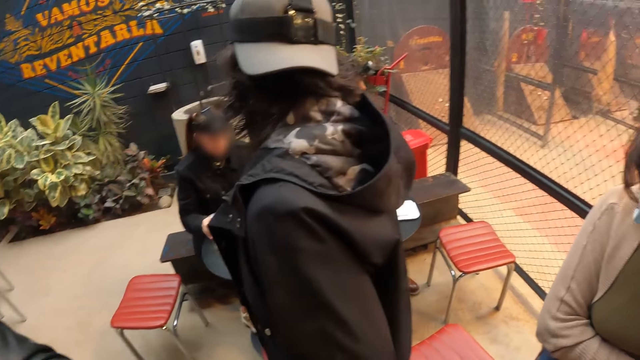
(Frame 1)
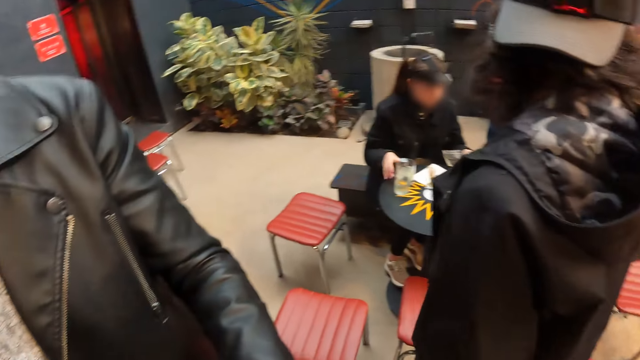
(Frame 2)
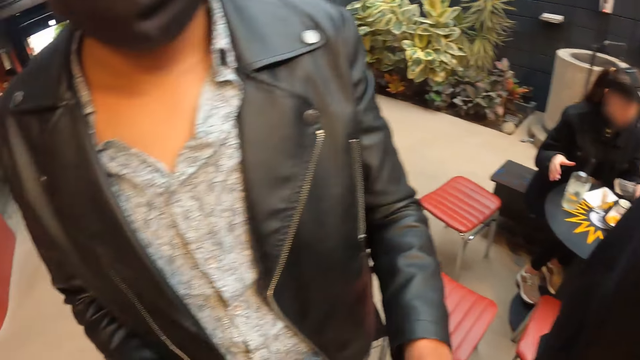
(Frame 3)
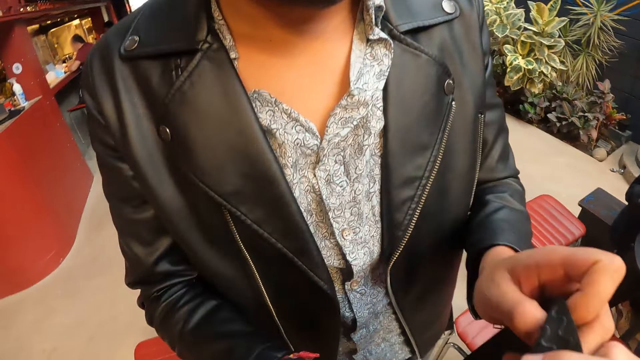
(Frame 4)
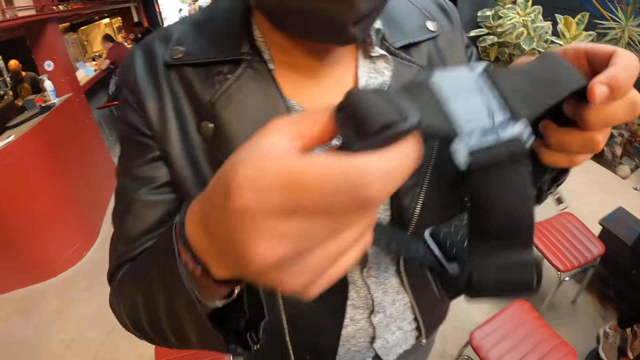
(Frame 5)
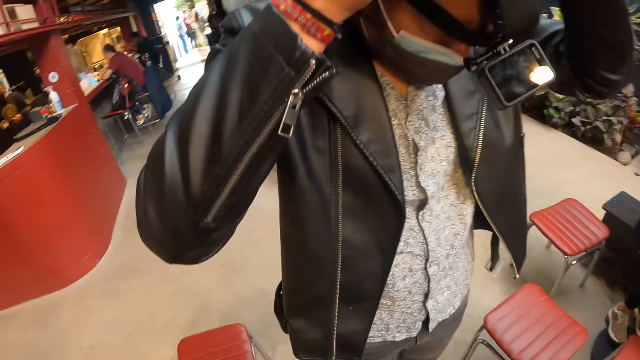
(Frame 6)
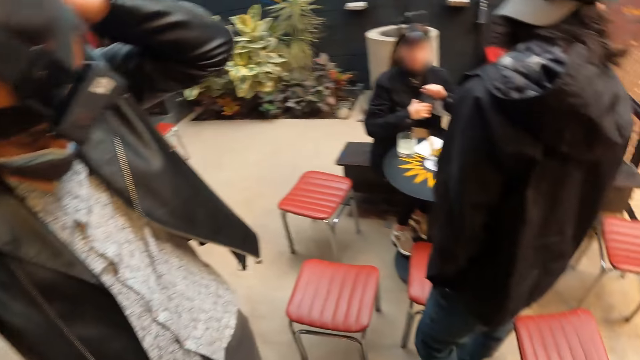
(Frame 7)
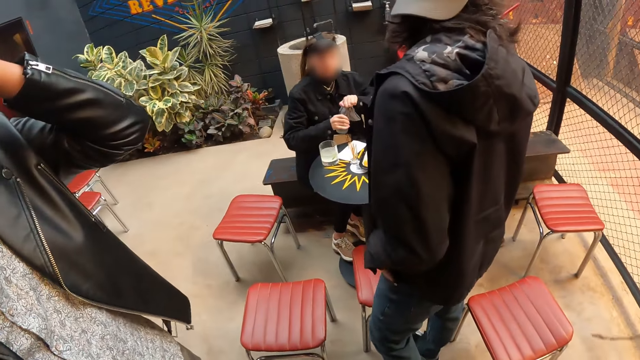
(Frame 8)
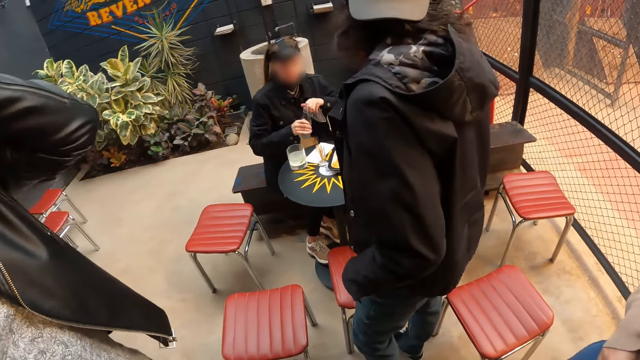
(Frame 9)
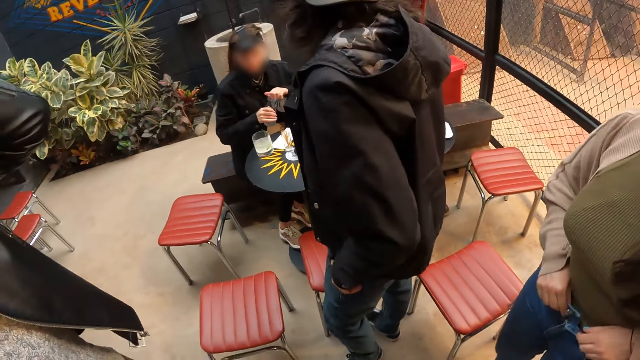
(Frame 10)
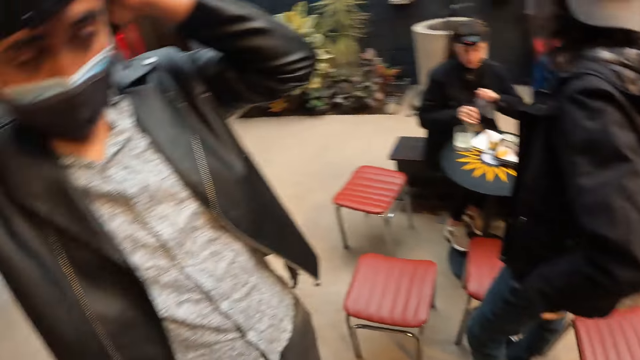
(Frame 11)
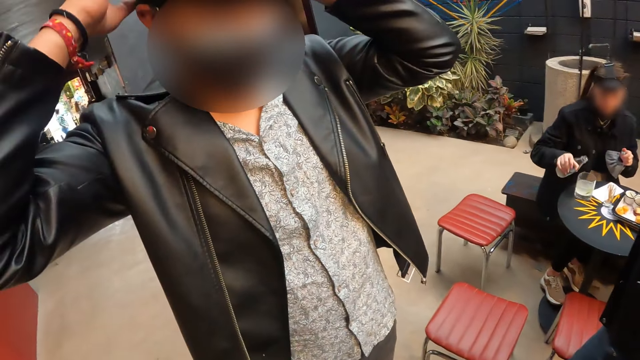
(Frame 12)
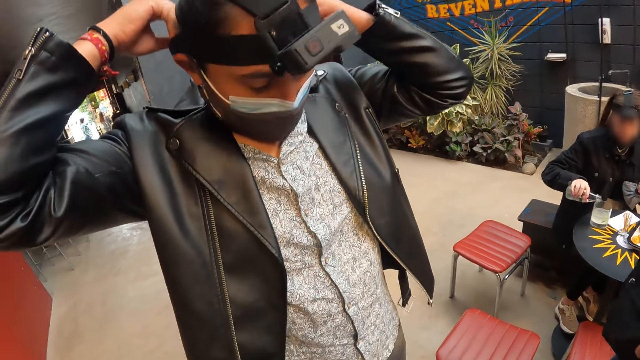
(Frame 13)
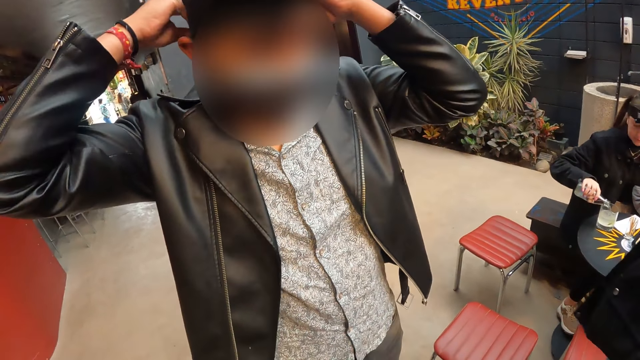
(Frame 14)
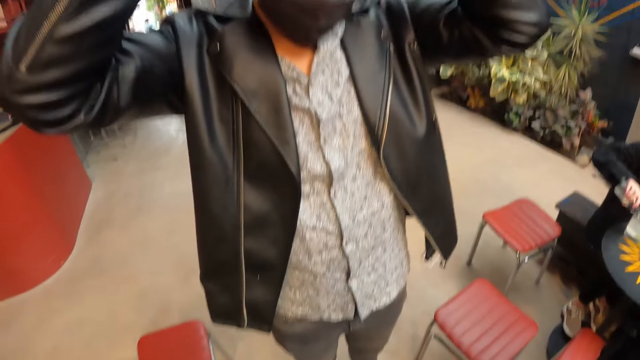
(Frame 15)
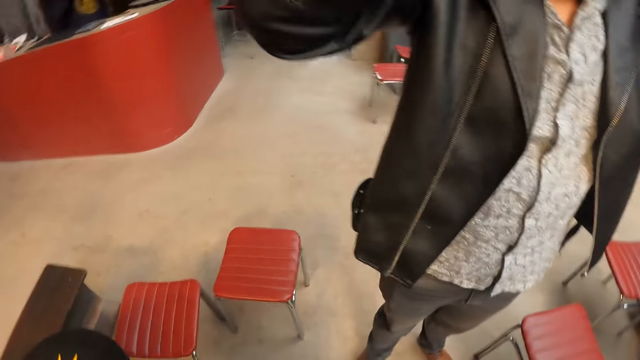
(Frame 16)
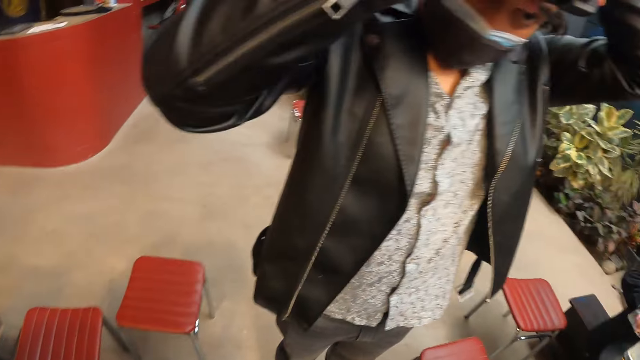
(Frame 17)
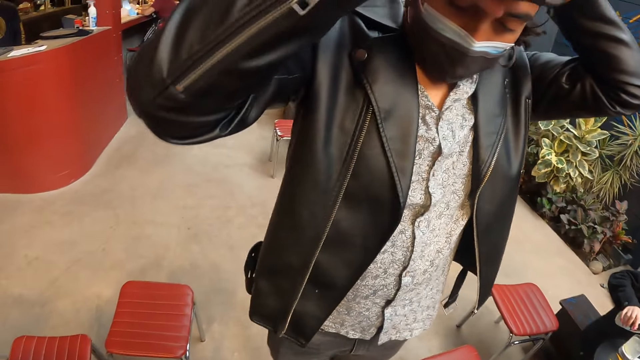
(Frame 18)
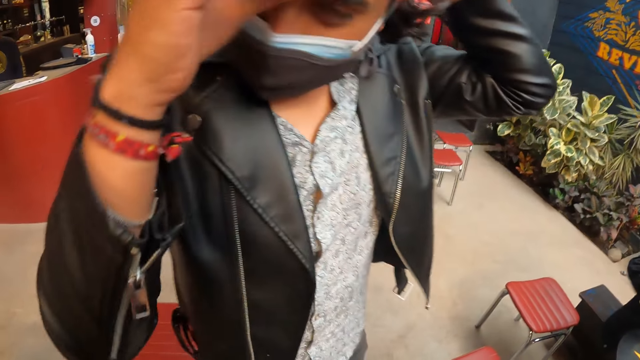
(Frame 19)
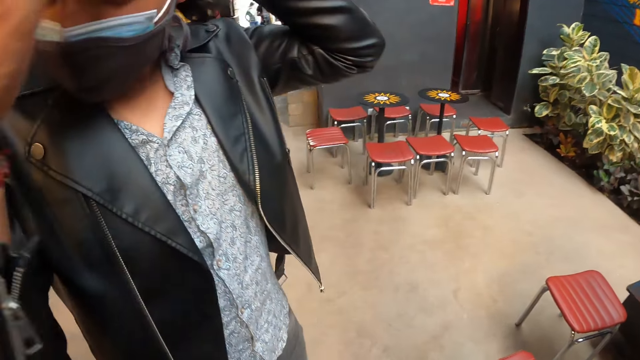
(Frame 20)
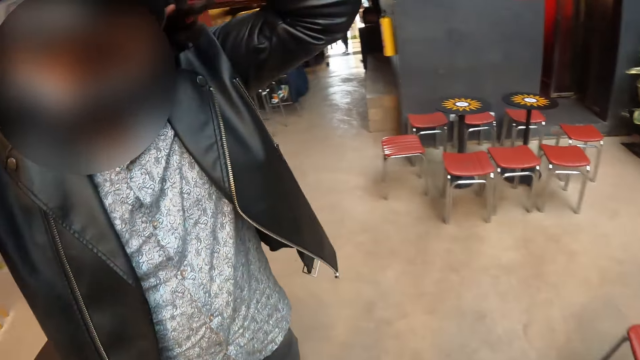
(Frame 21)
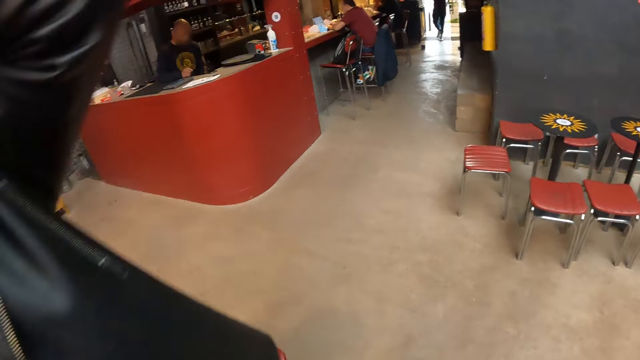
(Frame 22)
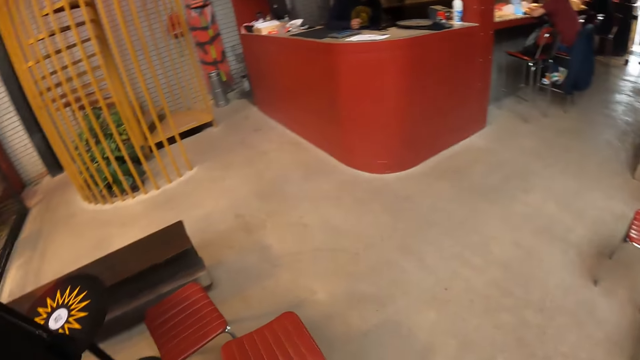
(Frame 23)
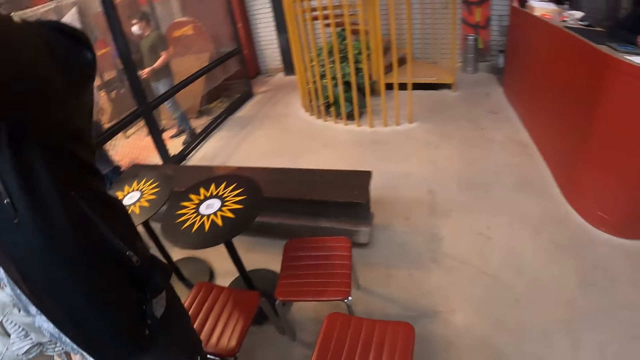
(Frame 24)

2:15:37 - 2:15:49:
The woman places the cup of juice on the table with her left hand. A man takes the headgear and camera with both hands. The camera wearer gives the head camera to the man. The man puts on the headgear and camera on his head with both hands. The woman opens a bottle of juice in her left hand with her right hand. The woman pours juice from the bottle in her left hand into the cup of juice on the table. The camera wearer looks around the area.

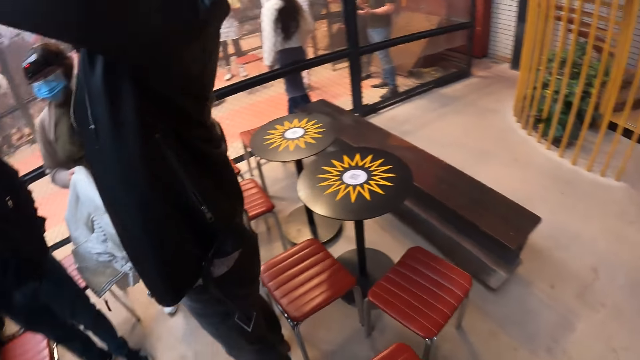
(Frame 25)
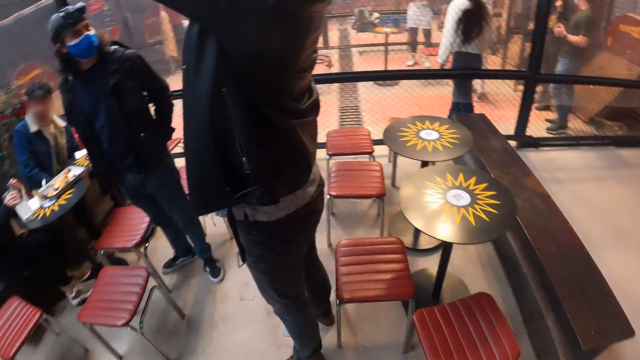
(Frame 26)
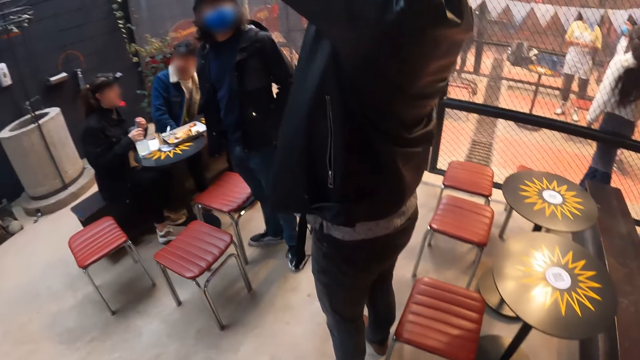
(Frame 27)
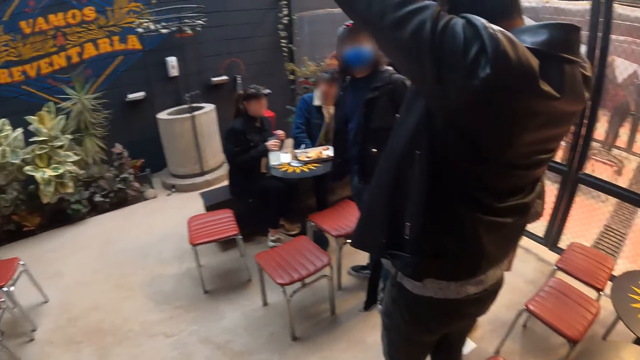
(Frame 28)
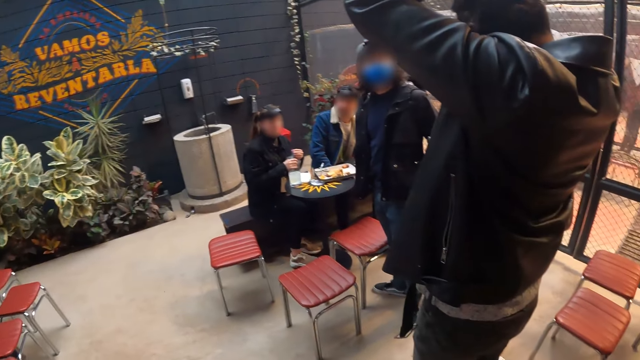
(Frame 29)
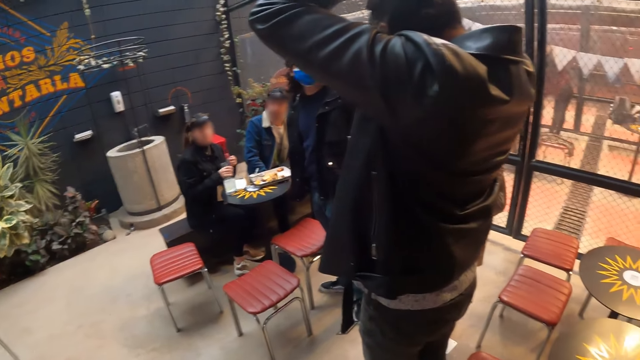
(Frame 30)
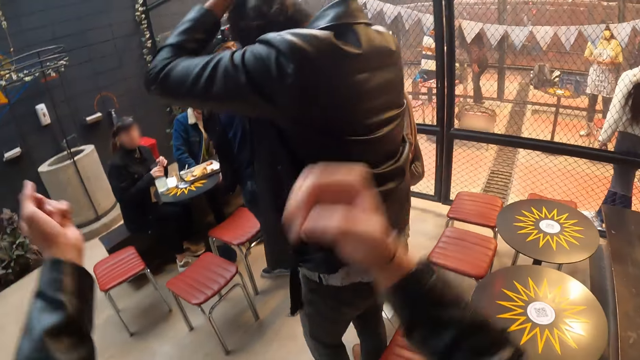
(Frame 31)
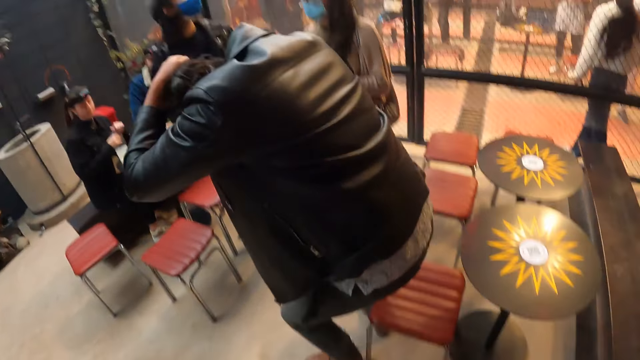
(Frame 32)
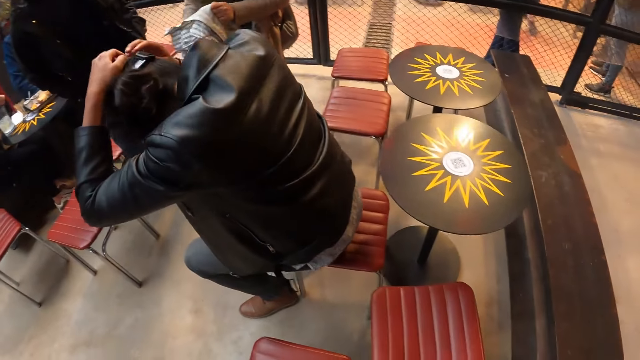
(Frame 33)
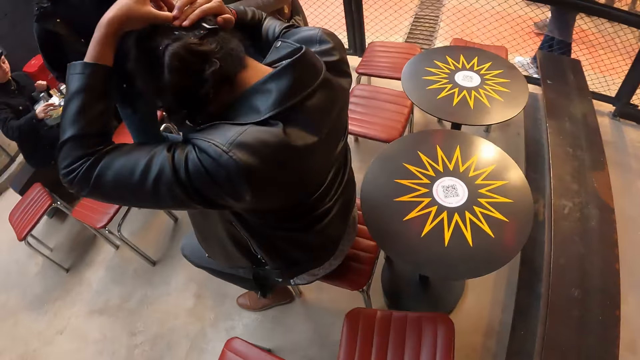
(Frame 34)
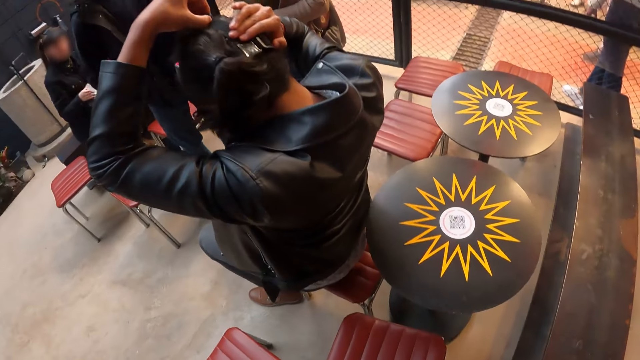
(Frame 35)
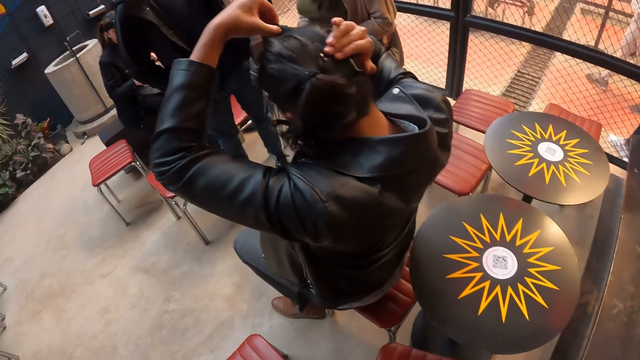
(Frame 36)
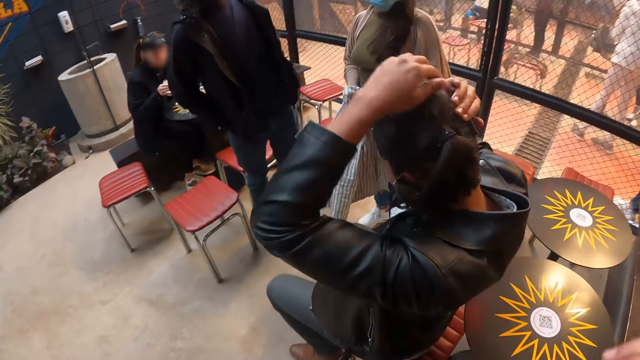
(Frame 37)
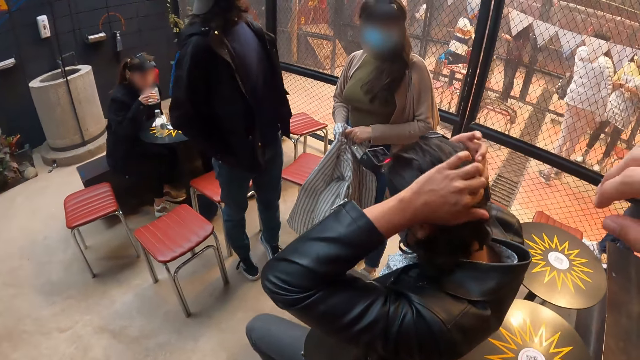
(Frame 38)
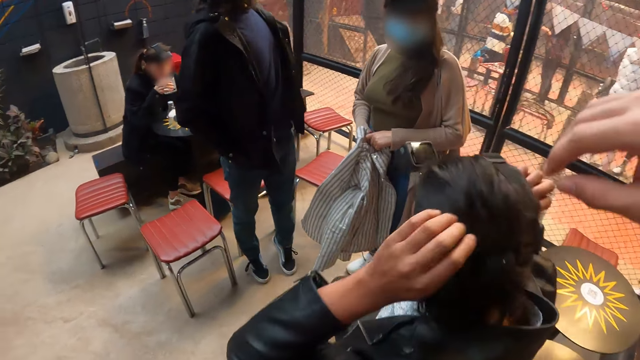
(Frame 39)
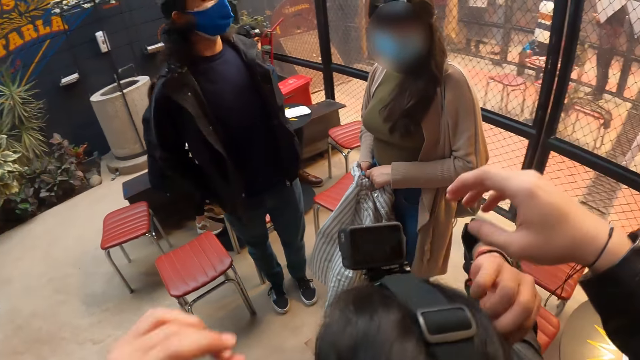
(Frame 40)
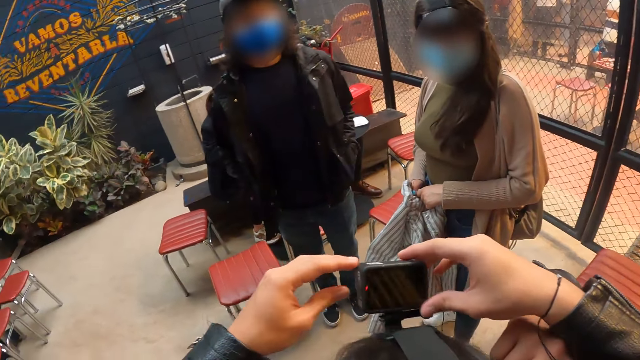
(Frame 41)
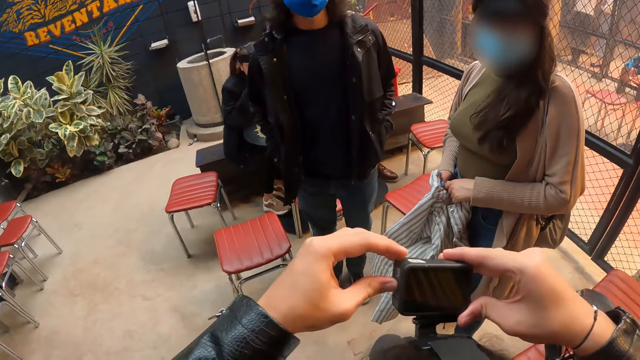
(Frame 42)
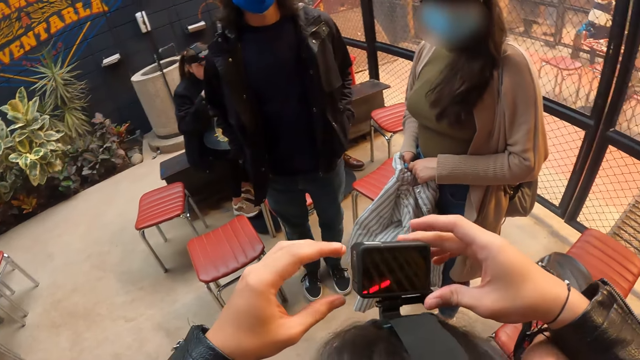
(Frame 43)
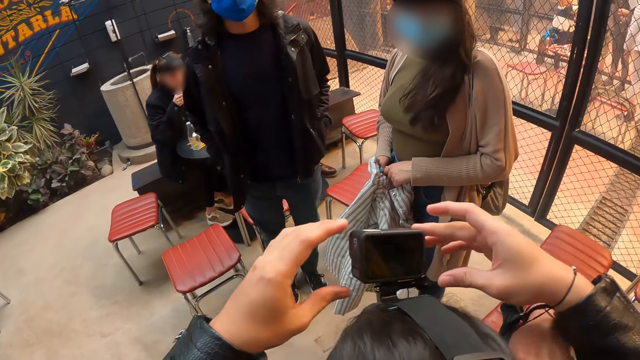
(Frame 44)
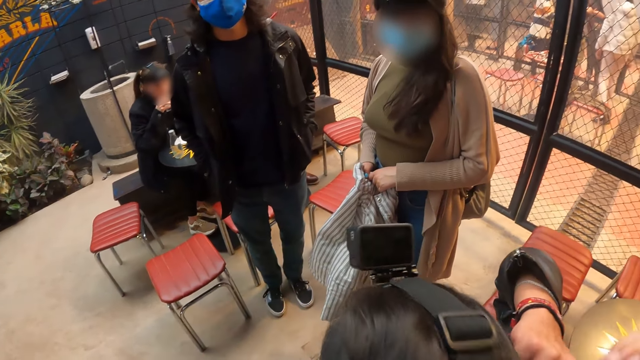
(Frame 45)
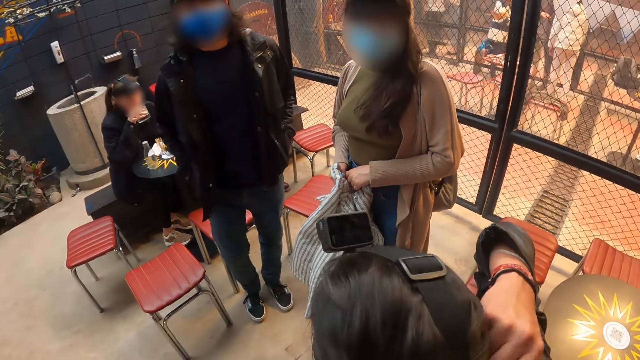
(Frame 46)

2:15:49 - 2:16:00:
The woman closes the bottle of juice in her left hand with her right hand. The woman places the bottle of juice on the table with her left hand. The camera wearer operates the camera on the head of the man with both hands. They put on the head camera.
